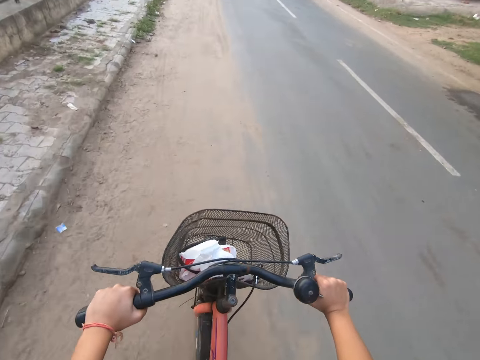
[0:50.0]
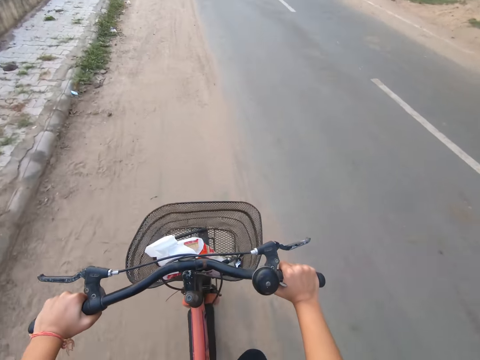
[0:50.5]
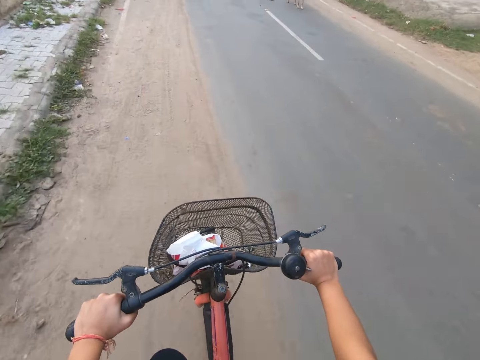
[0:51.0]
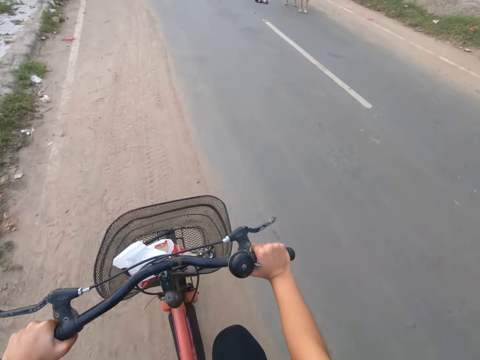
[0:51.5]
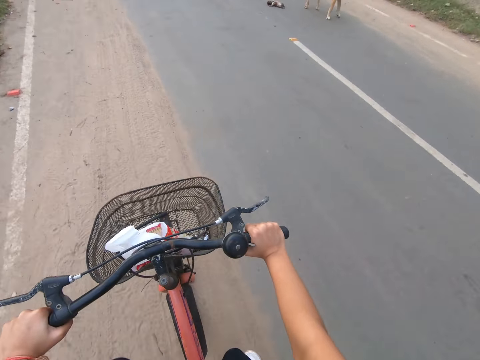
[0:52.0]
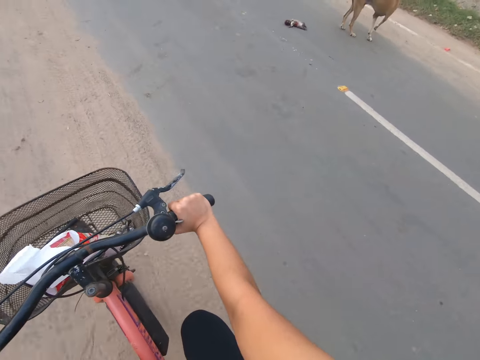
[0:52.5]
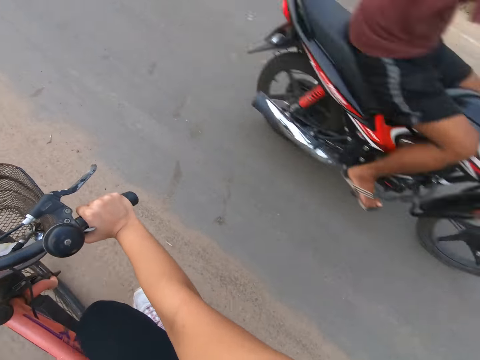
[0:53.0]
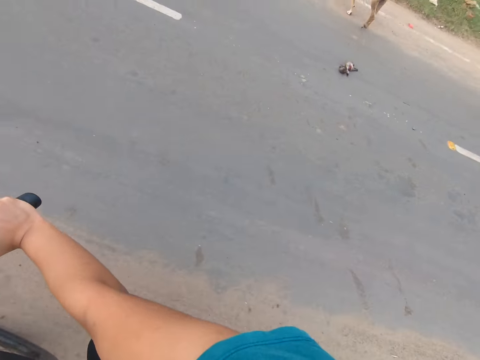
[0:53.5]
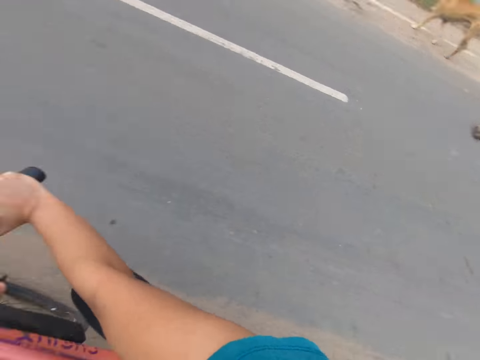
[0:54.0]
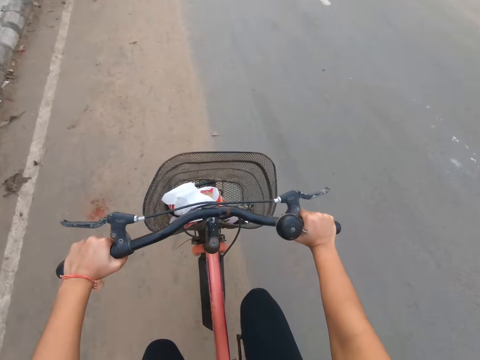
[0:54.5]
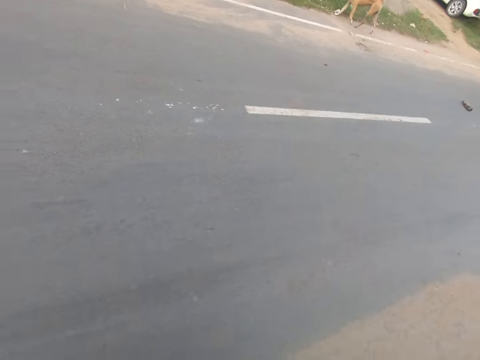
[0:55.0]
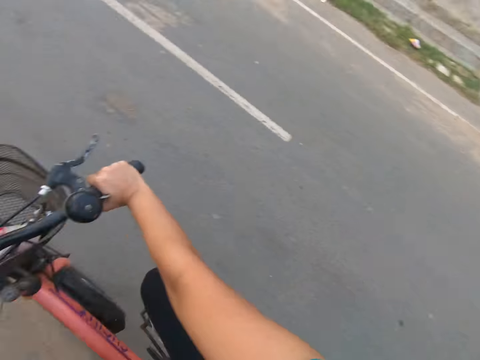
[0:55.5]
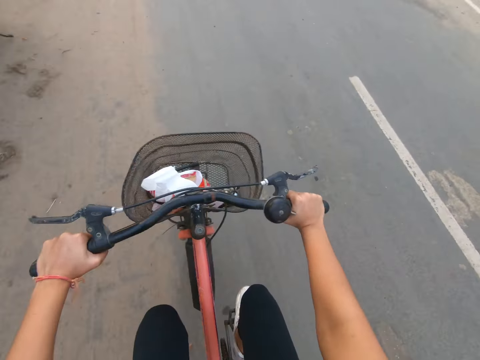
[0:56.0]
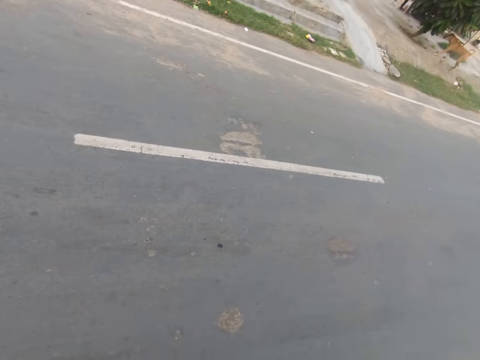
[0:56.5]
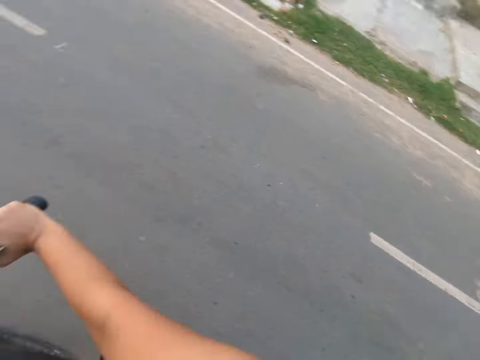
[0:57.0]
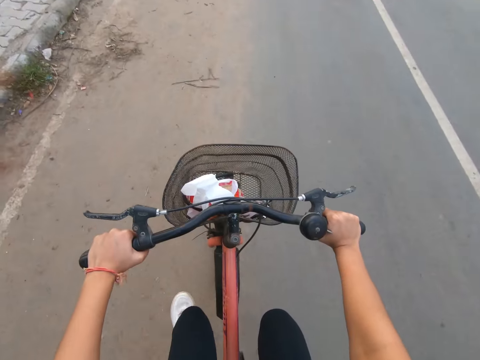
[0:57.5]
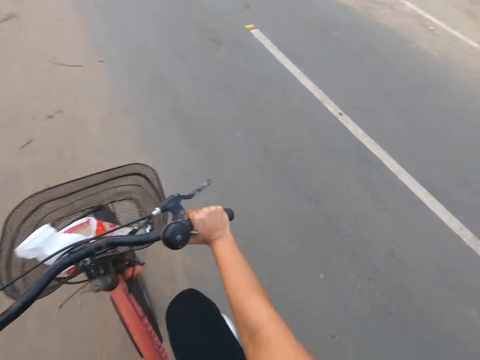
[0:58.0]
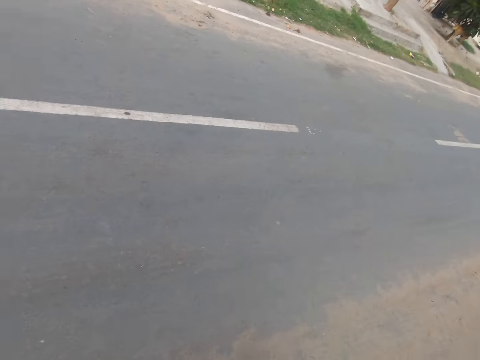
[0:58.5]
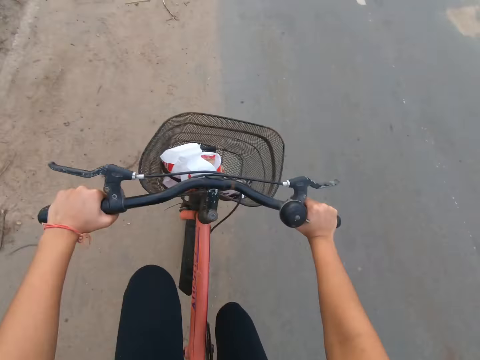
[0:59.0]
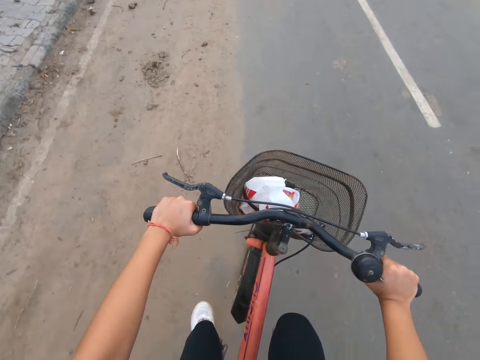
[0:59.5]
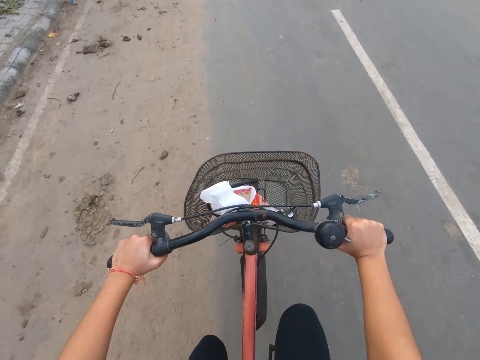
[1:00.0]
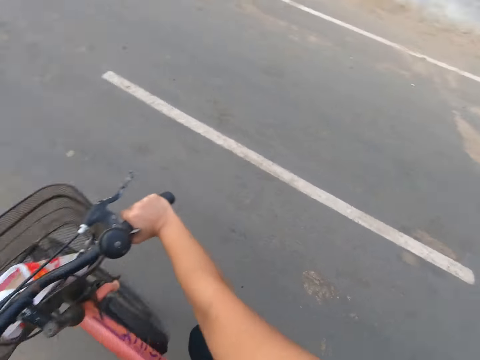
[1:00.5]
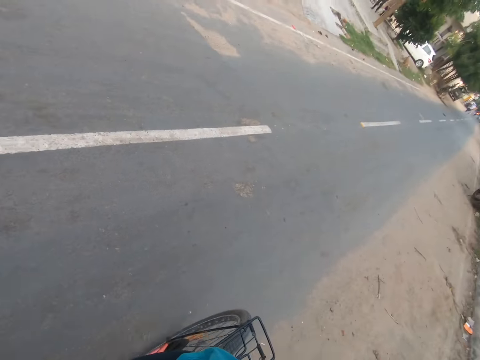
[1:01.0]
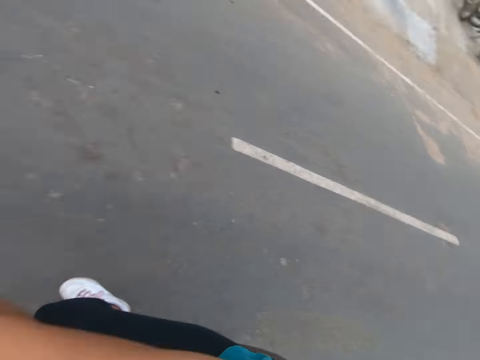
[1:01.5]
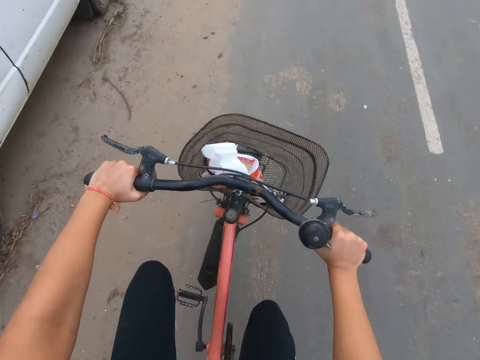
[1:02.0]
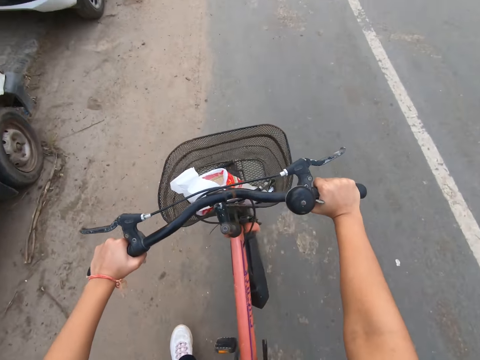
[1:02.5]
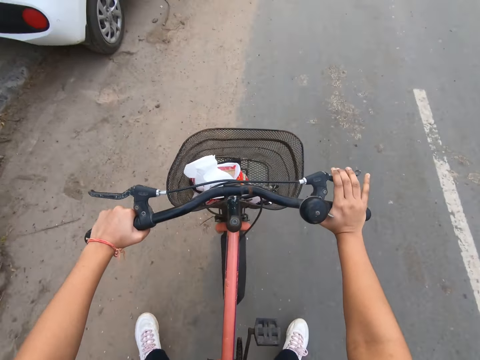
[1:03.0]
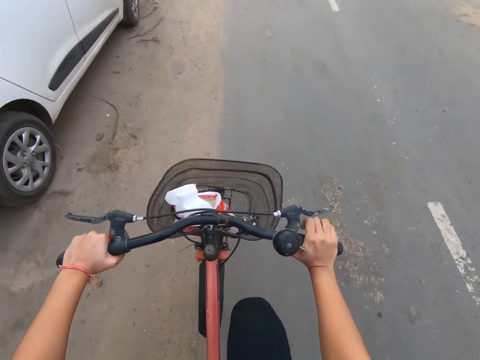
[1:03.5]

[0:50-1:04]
A motorcycle rides past the camera wearer. The camera wearer looks back.

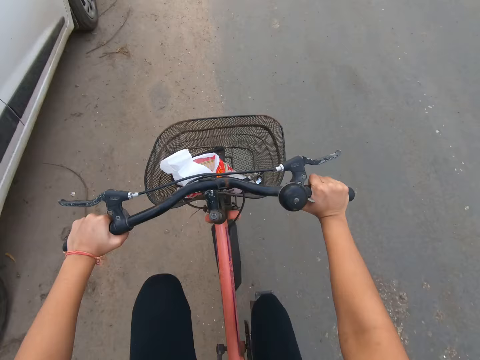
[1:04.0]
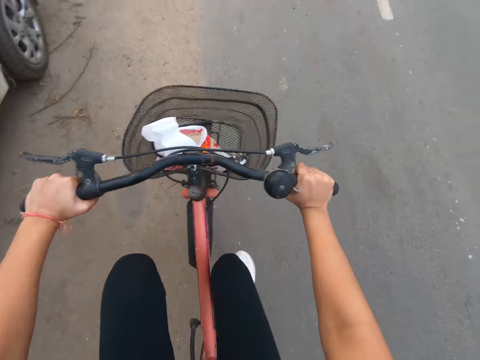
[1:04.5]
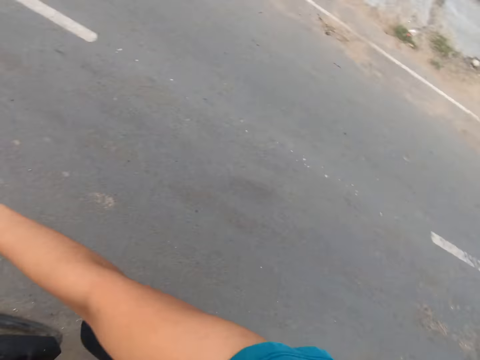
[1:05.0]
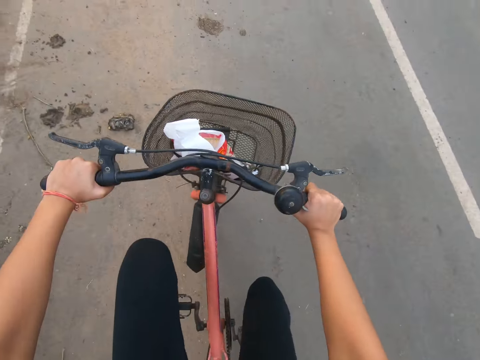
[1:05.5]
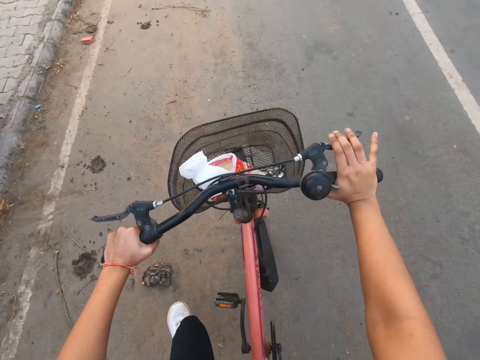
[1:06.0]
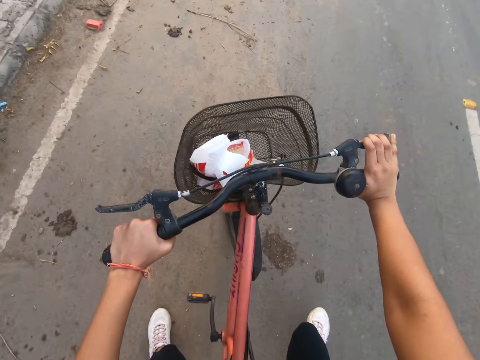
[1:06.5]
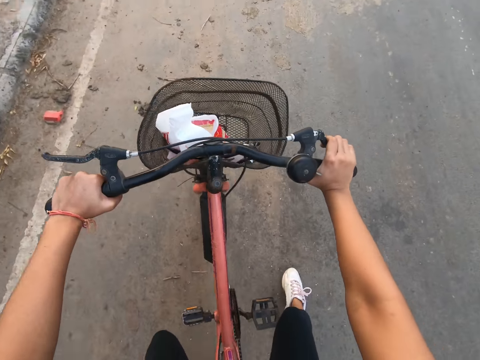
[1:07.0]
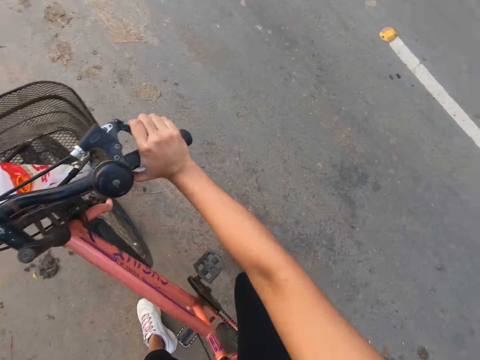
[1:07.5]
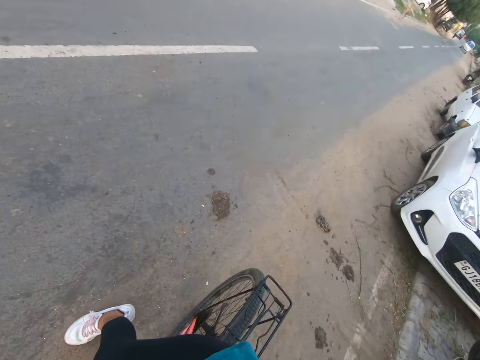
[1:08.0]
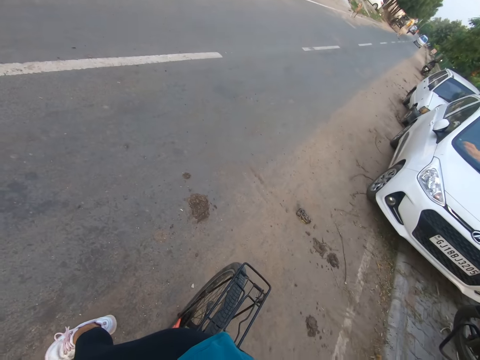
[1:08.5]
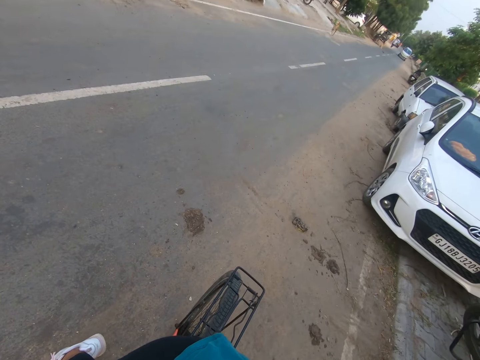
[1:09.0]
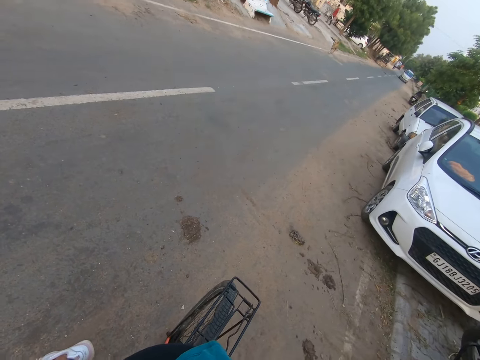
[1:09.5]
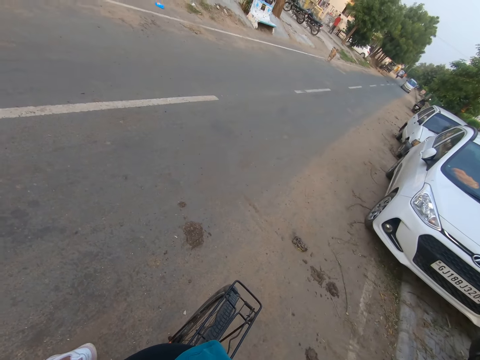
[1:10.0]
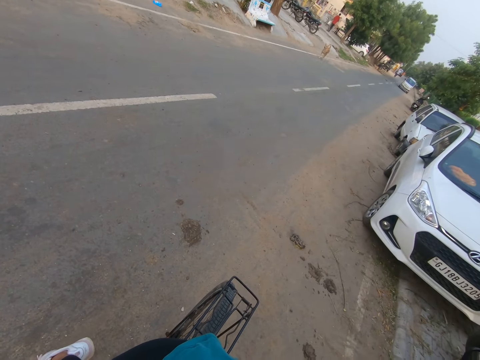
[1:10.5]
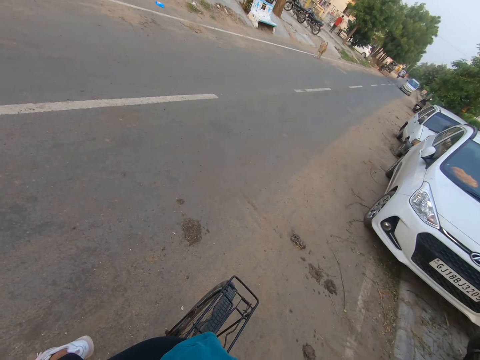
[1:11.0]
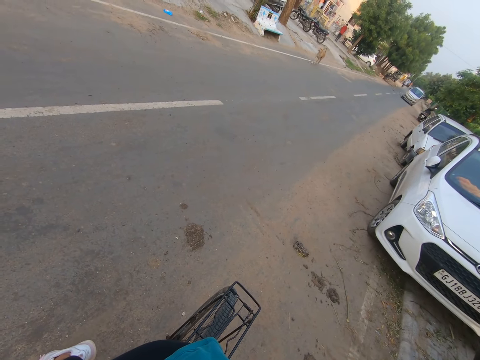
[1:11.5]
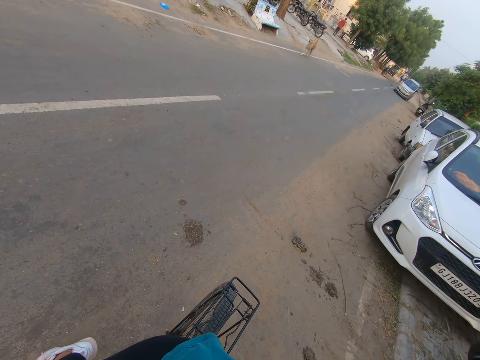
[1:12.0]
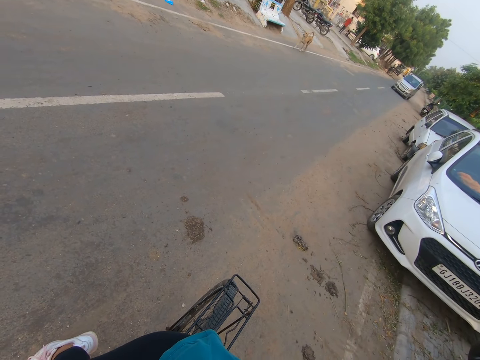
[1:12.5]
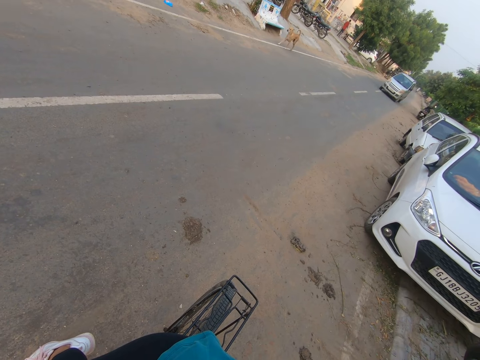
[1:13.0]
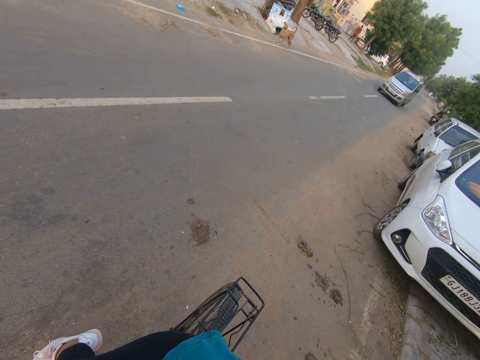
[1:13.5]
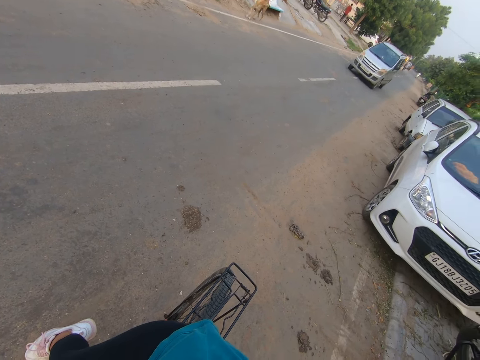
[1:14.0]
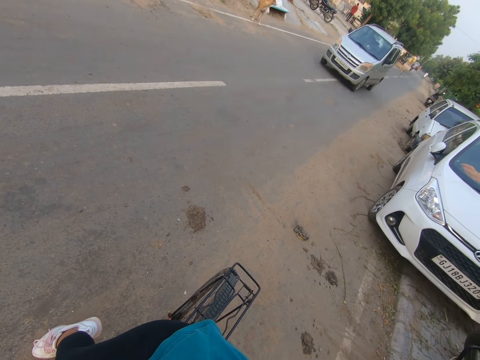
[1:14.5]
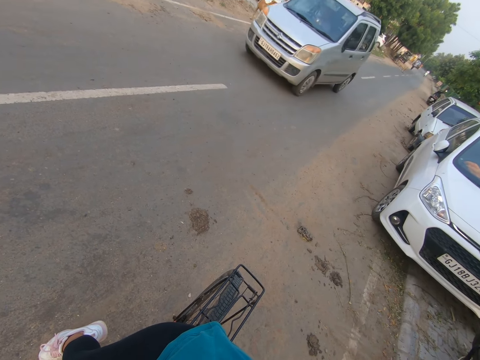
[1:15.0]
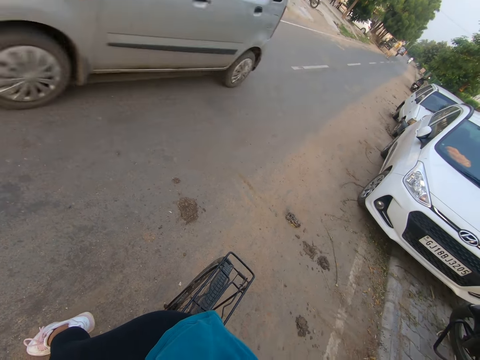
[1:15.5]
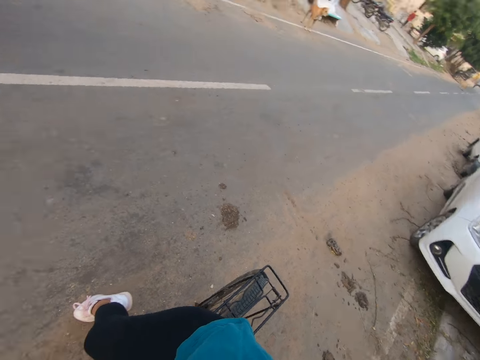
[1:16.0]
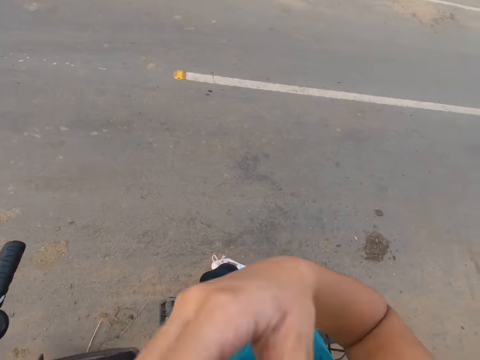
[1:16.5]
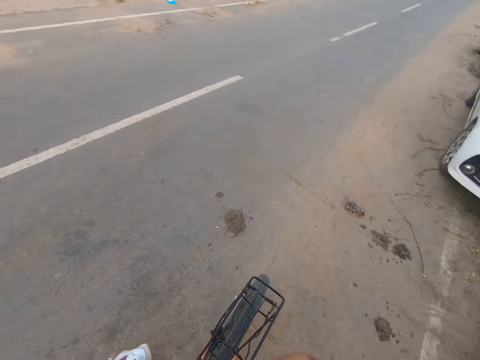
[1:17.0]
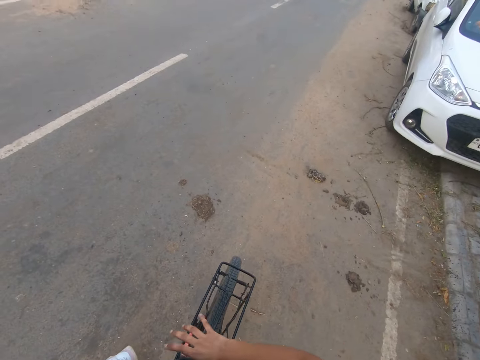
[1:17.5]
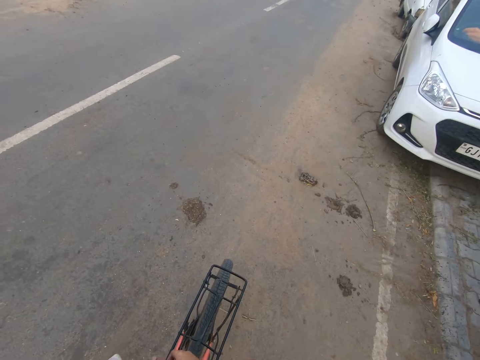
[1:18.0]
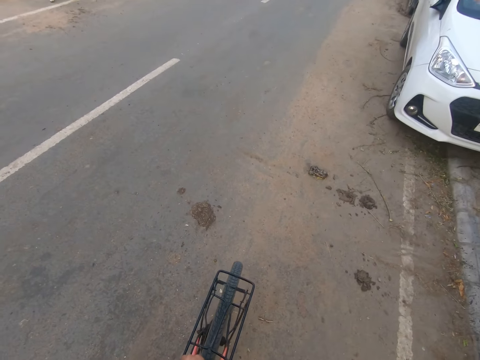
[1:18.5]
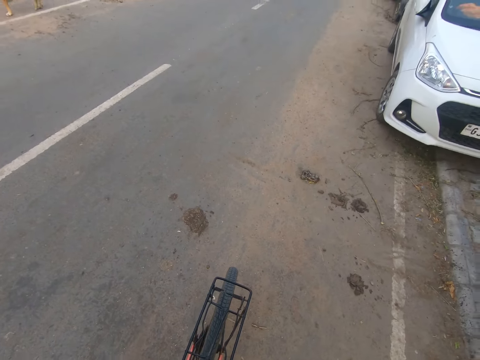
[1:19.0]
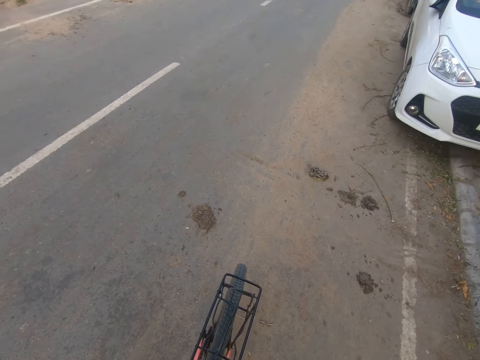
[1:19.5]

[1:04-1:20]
The camera wearer holds the brake. She looks back. A bus drives past the camera wearer. The camera wearer touches her mouth with her right hand. She touches the bicycle rear rack with her right hand.
